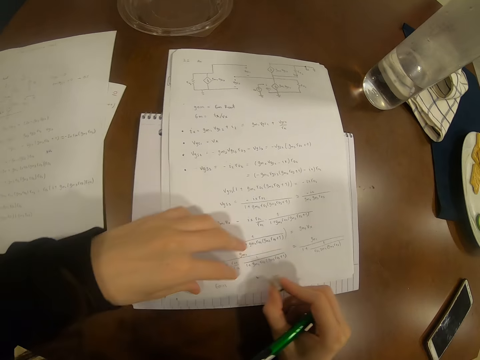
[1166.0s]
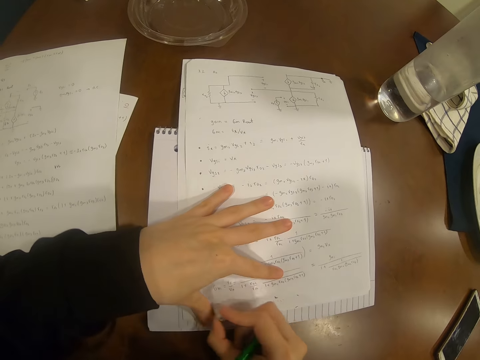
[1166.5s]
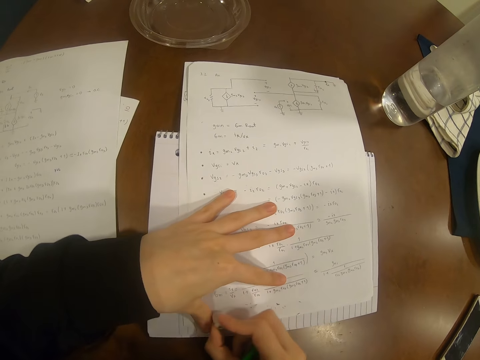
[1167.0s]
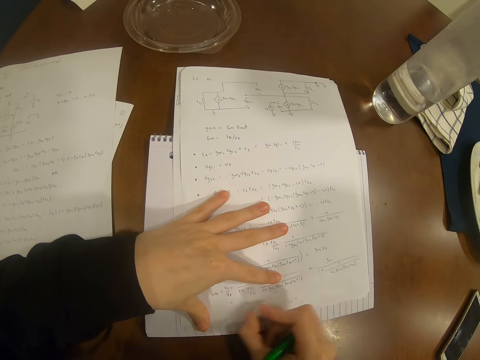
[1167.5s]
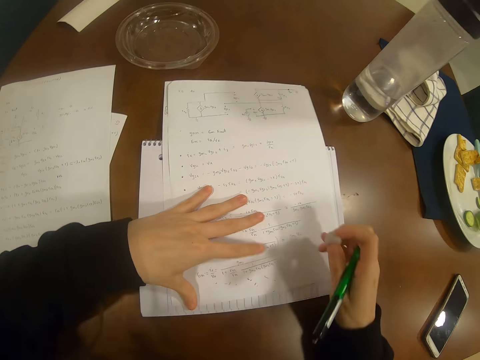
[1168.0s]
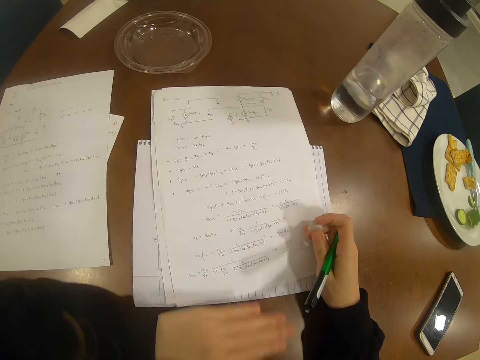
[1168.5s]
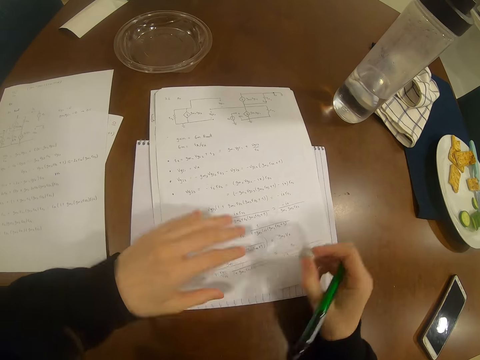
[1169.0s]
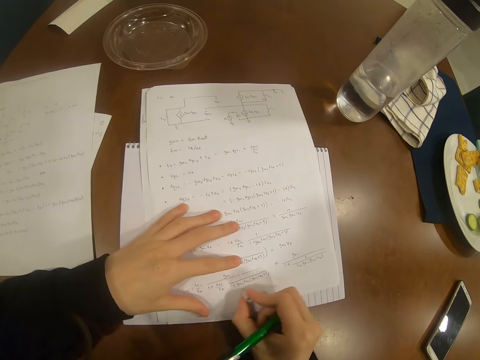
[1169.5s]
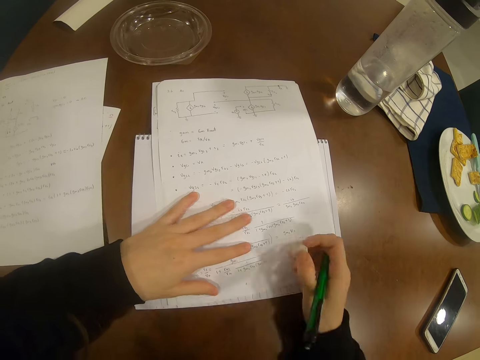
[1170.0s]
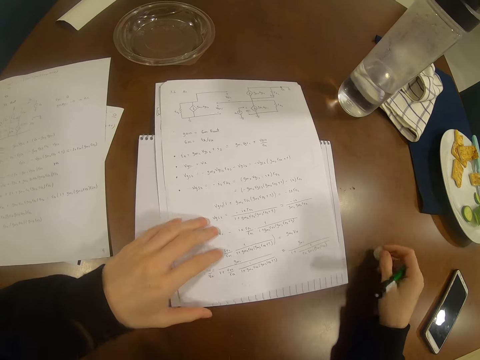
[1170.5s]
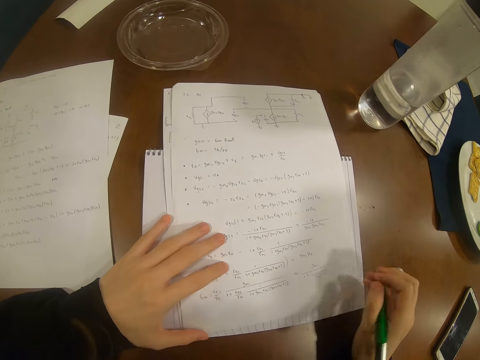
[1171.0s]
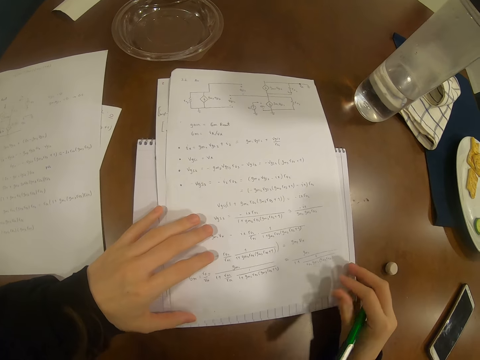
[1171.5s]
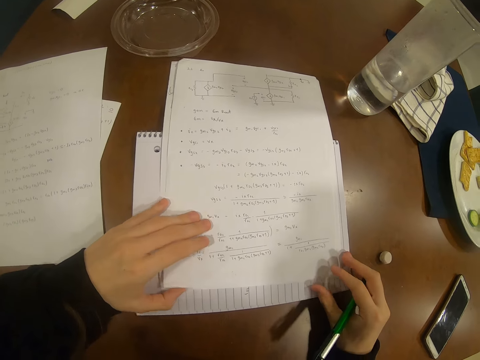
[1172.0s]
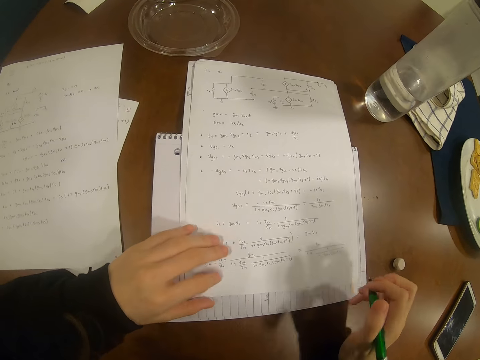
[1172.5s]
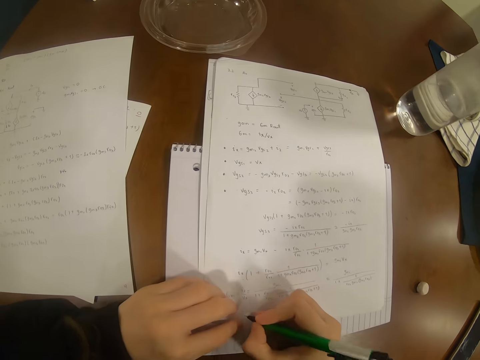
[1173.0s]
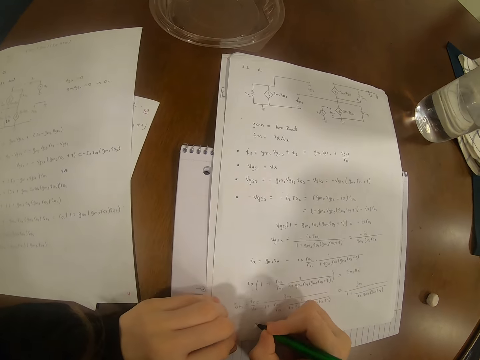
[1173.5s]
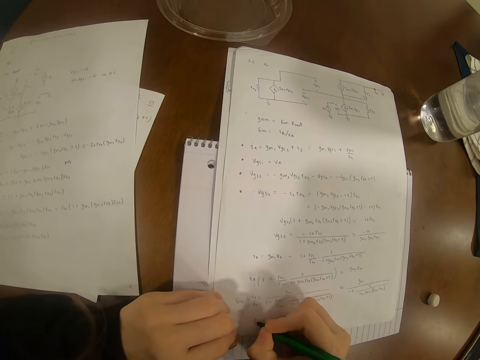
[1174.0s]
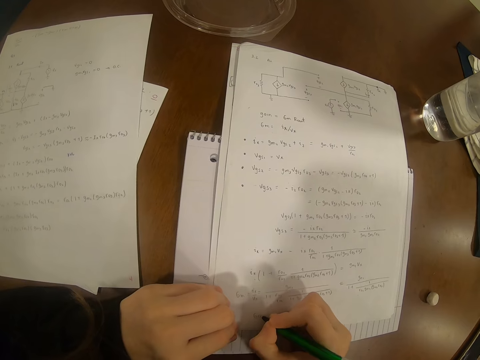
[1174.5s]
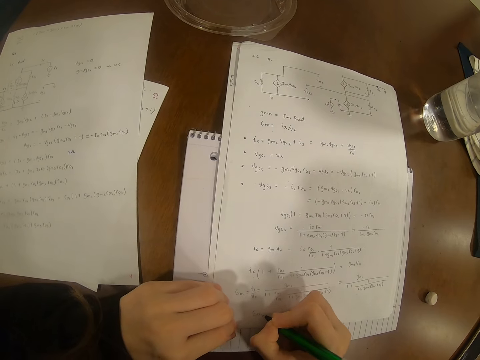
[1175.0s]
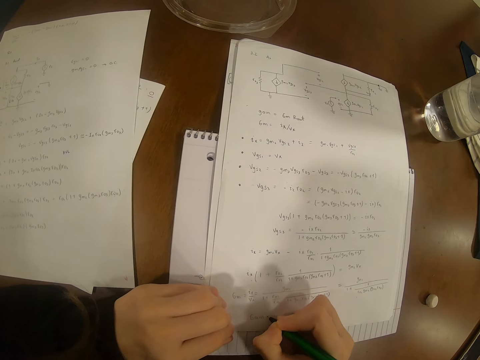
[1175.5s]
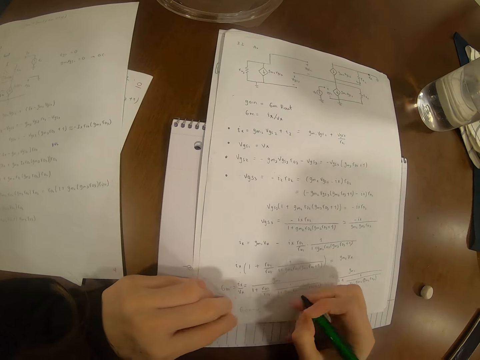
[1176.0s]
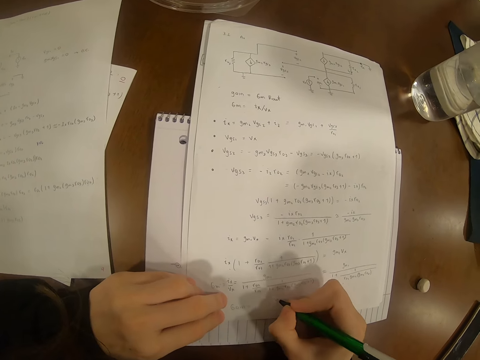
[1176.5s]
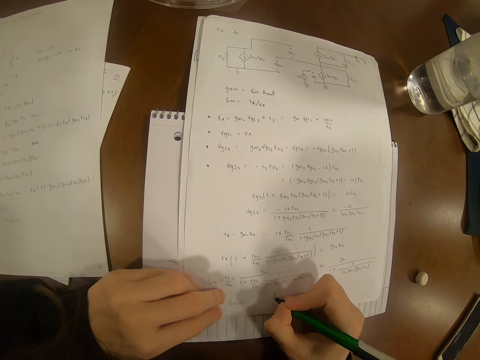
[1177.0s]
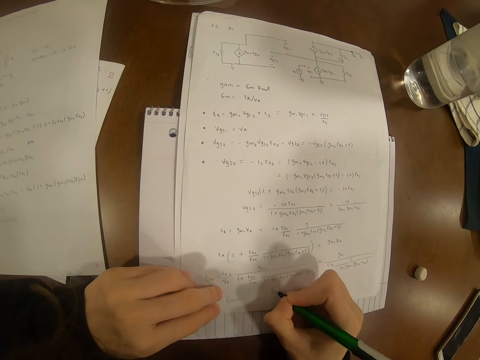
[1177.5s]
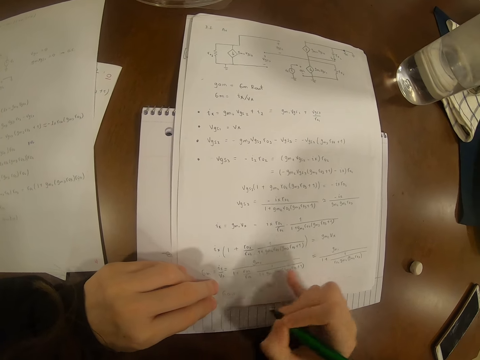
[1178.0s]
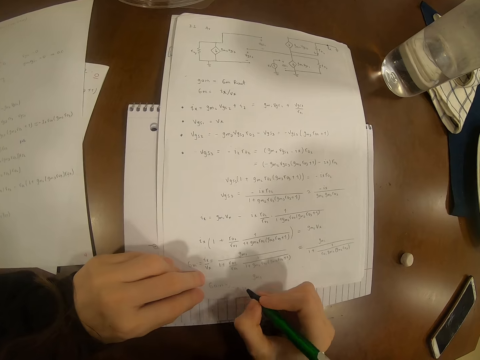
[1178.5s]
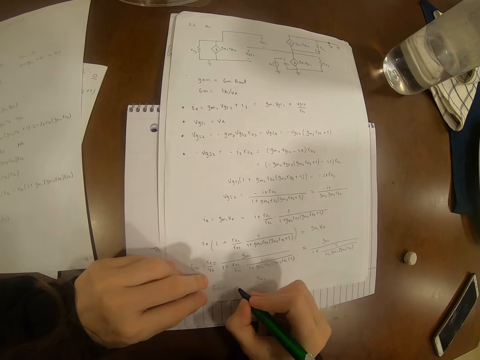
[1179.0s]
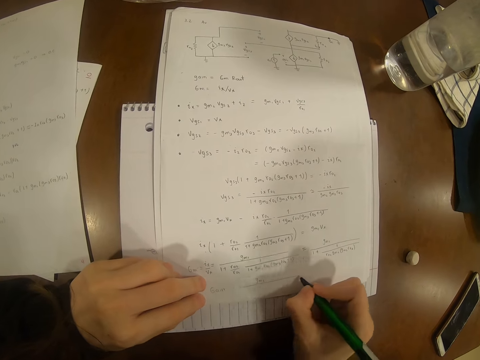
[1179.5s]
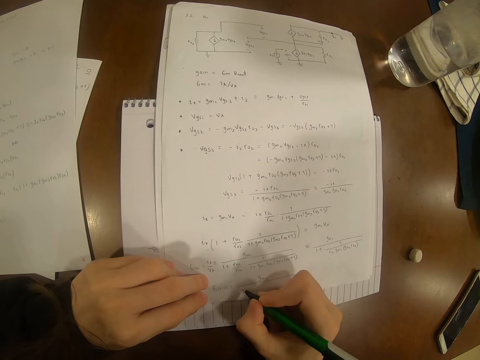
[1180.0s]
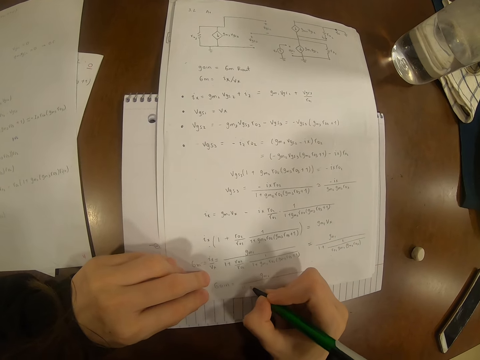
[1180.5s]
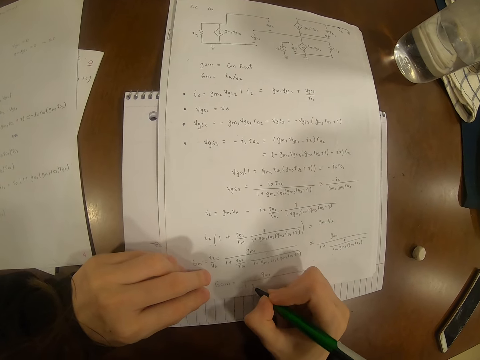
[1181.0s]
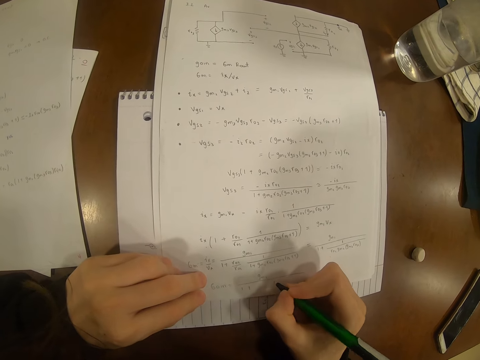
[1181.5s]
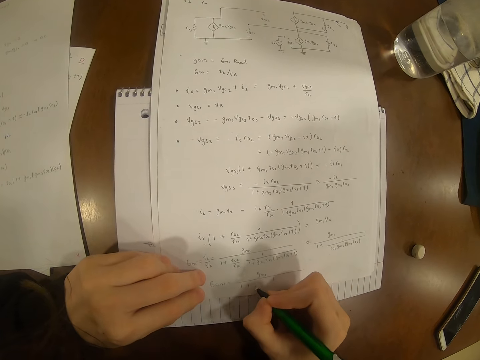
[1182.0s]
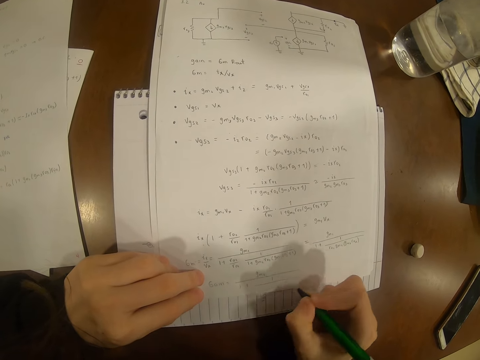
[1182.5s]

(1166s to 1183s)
The camera wearer wipes the paper, rubs the paper and wipes the paper. They put a rubber on the table and push back the papers. They write on the paper, wipe the paper and write on the paper.

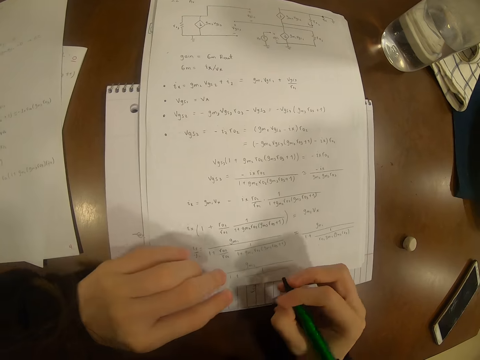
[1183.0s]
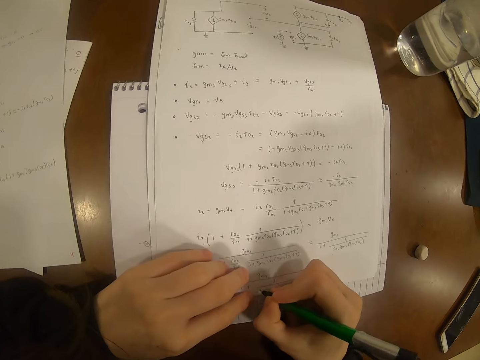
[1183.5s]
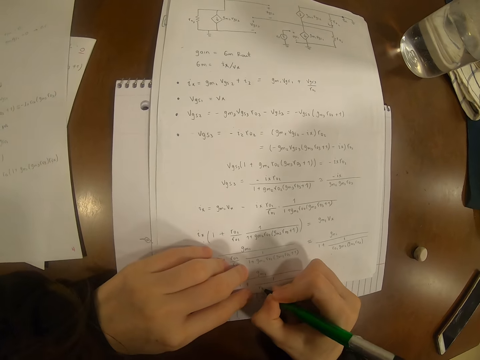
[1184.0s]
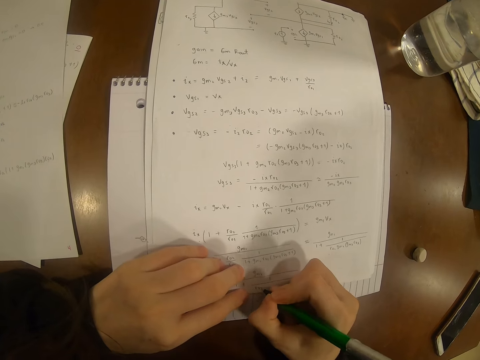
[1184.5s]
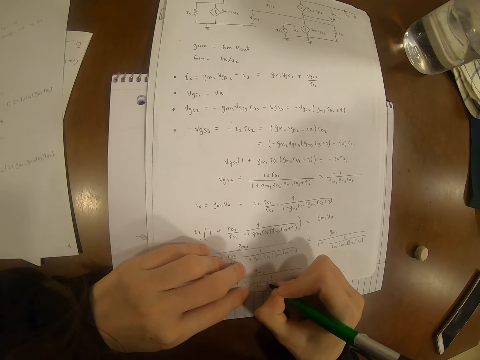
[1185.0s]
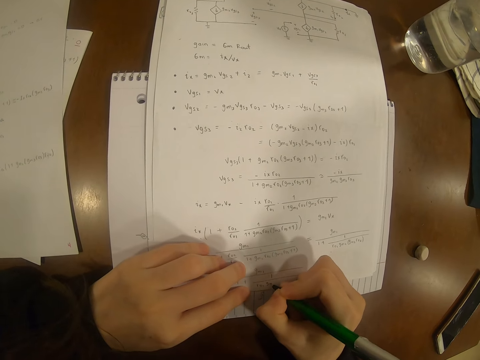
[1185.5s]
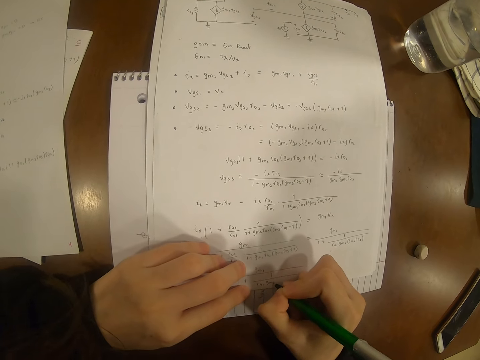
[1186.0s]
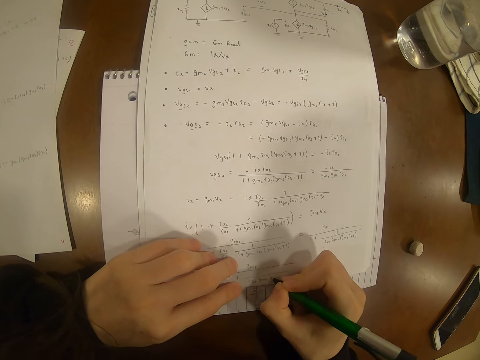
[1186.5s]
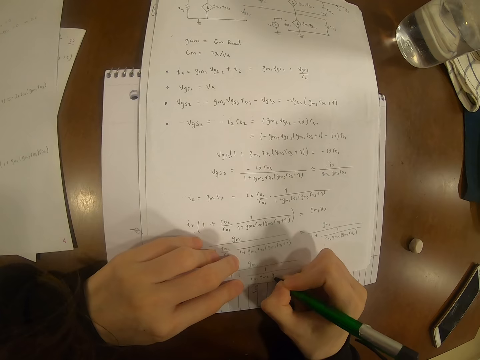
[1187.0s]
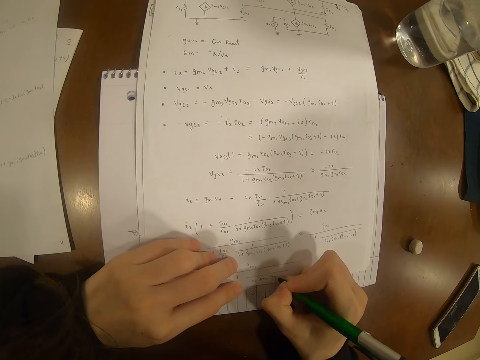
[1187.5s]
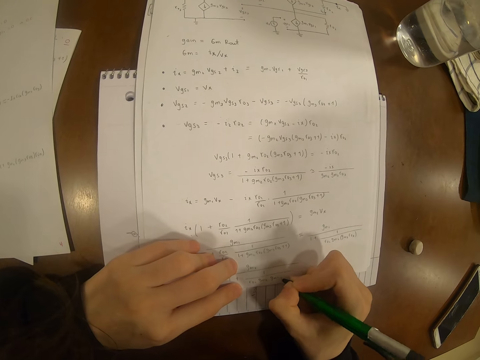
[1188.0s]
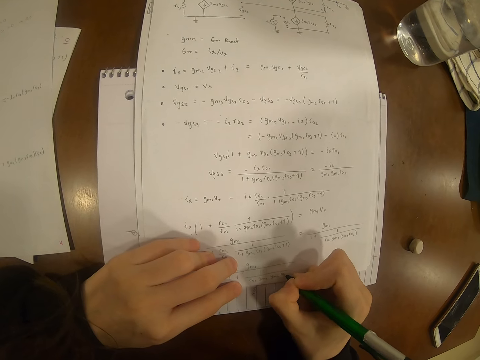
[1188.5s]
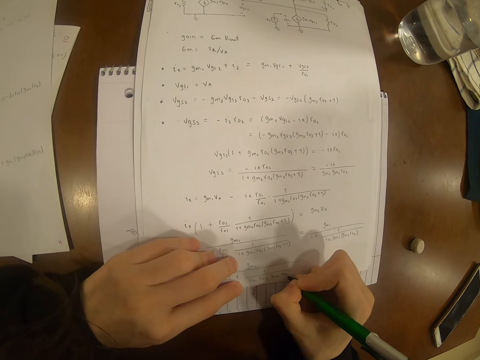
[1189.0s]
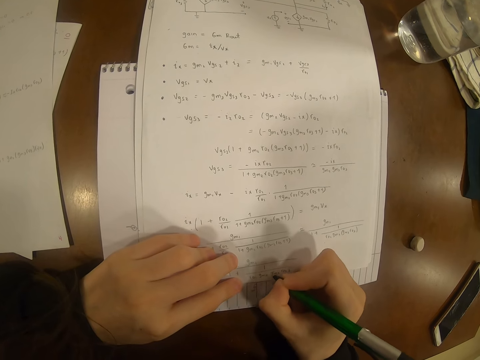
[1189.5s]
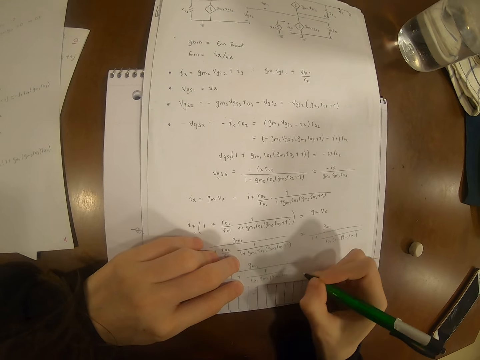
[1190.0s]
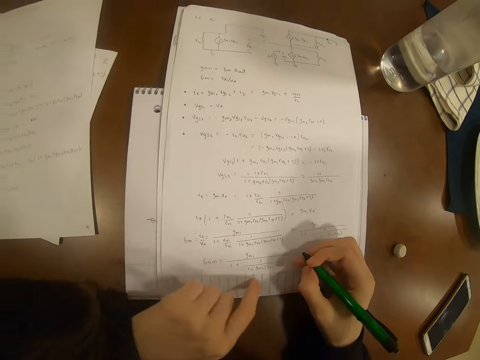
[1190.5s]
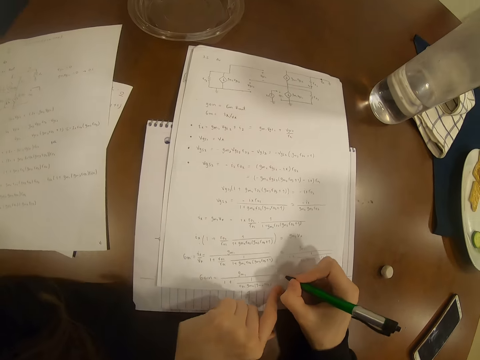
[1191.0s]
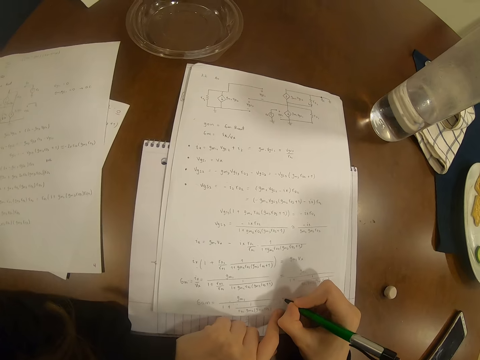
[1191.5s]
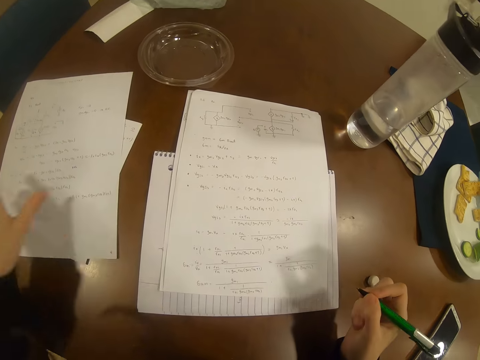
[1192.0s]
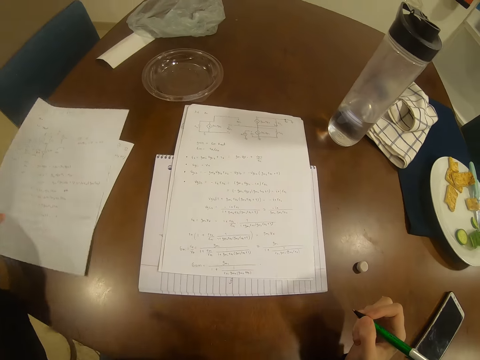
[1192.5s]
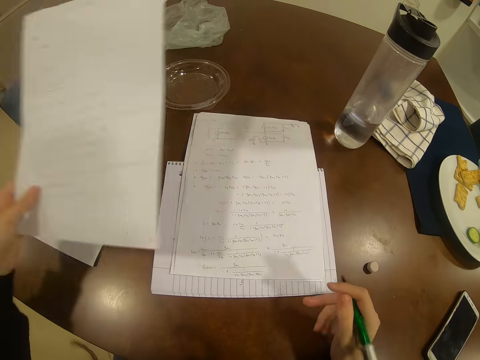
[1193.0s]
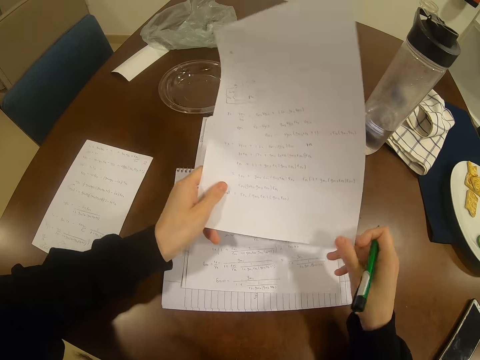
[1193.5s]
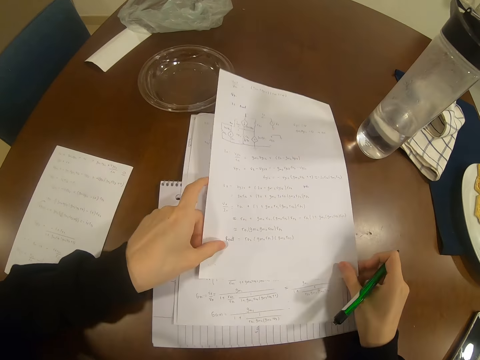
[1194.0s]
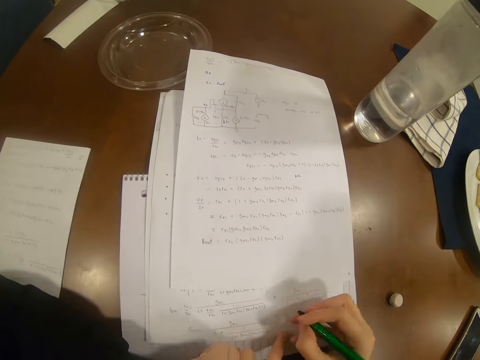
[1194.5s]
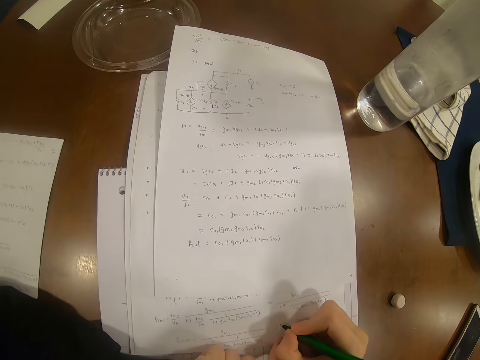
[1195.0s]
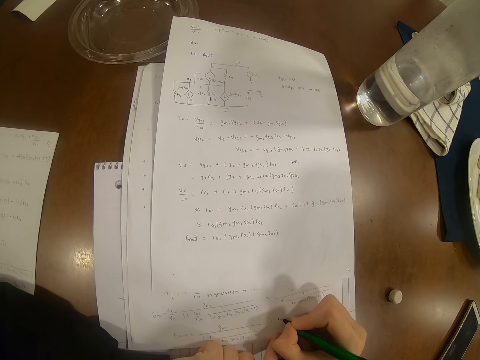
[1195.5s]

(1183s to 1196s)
The camera wearer takes a paper from the table. They put the paper on the table and write on the paper.
